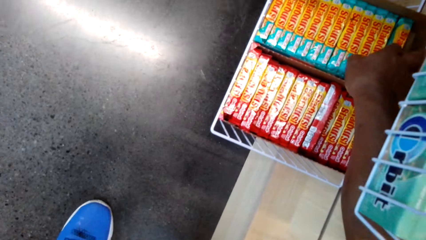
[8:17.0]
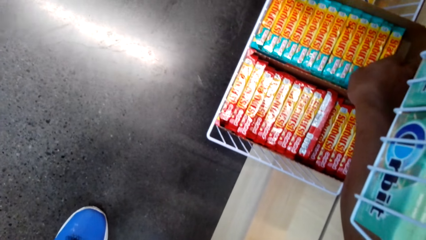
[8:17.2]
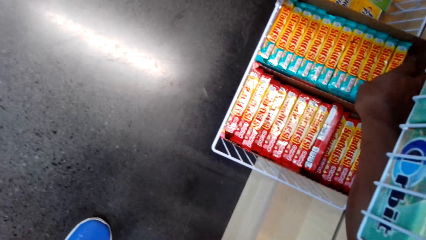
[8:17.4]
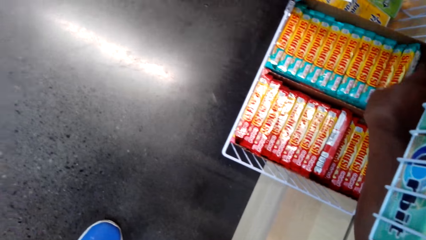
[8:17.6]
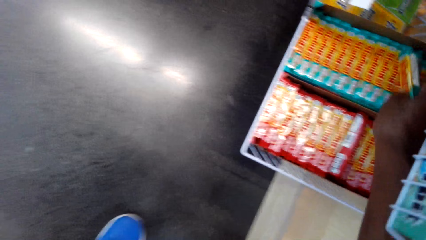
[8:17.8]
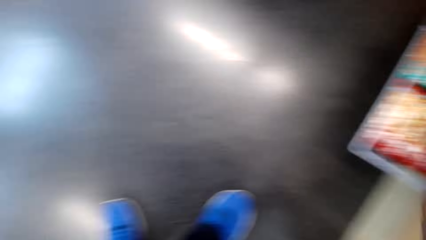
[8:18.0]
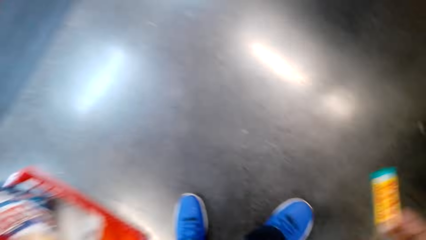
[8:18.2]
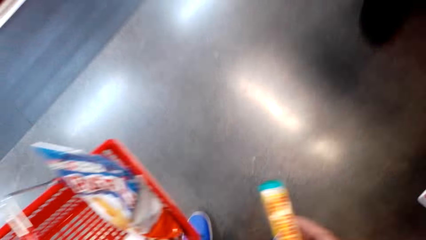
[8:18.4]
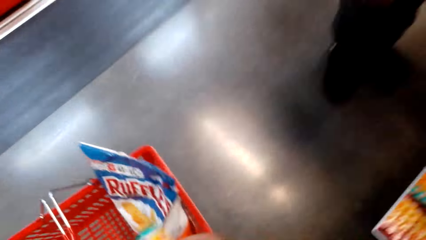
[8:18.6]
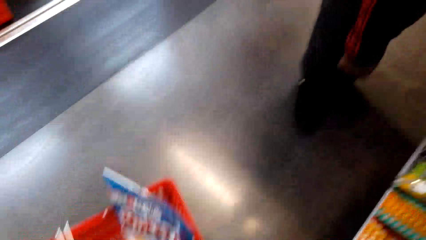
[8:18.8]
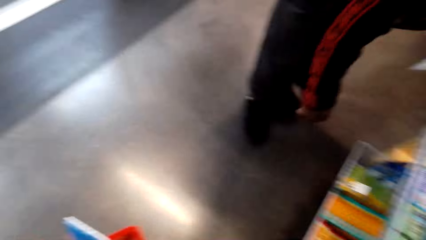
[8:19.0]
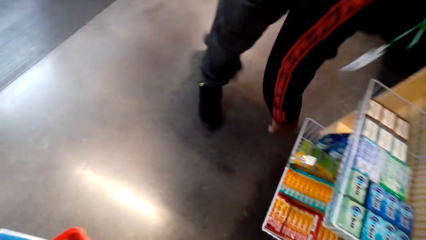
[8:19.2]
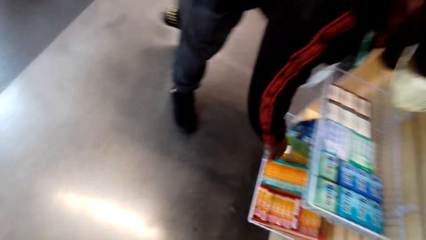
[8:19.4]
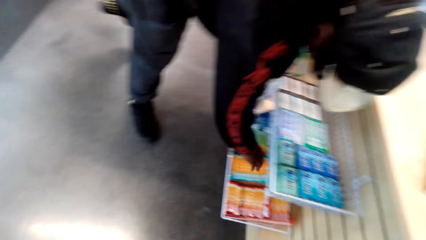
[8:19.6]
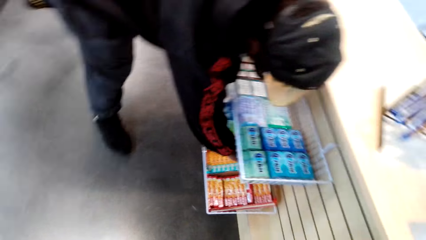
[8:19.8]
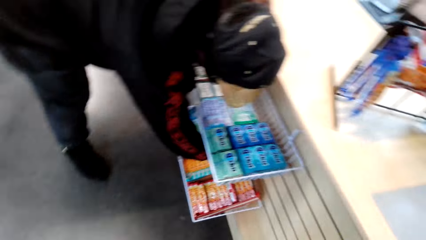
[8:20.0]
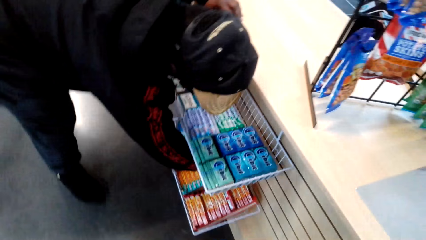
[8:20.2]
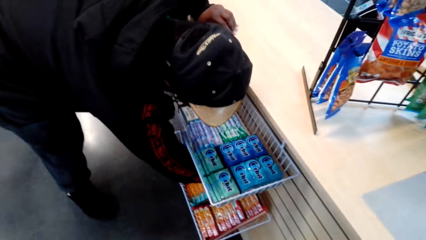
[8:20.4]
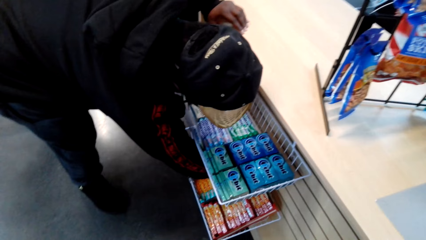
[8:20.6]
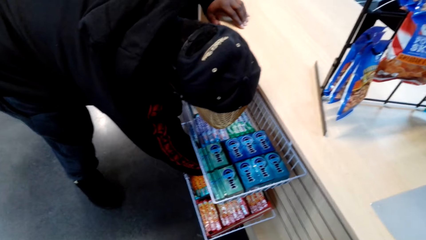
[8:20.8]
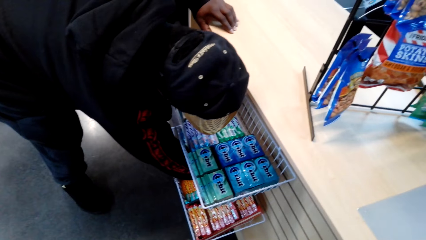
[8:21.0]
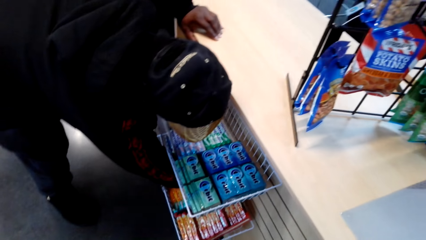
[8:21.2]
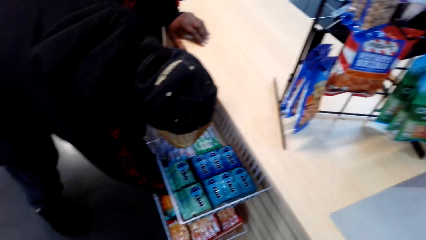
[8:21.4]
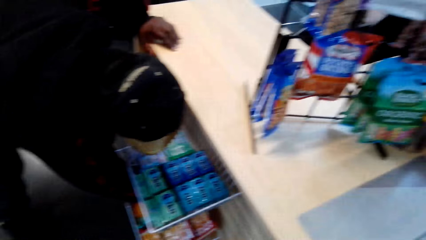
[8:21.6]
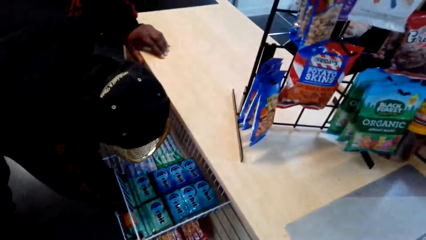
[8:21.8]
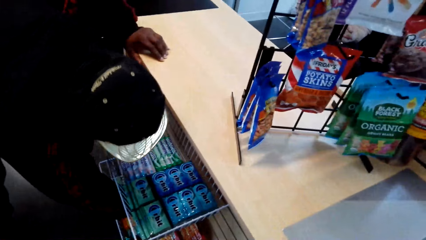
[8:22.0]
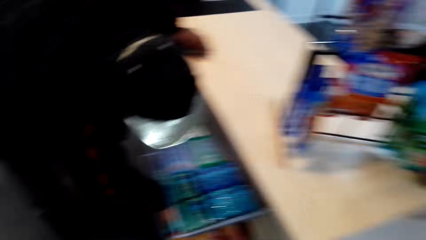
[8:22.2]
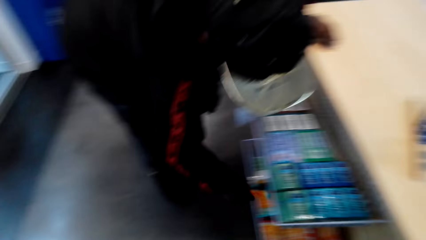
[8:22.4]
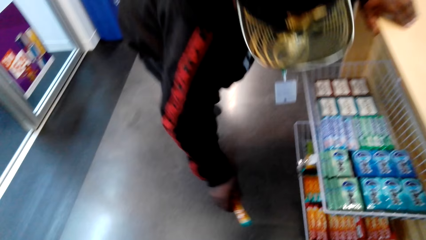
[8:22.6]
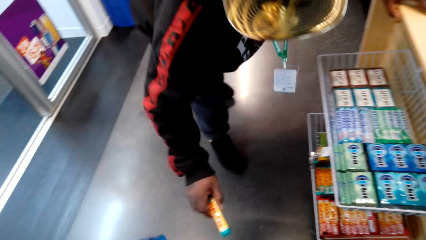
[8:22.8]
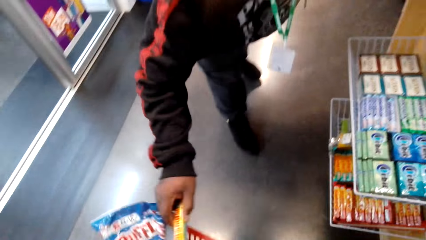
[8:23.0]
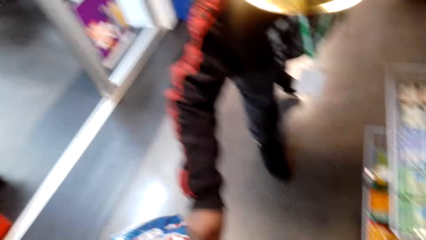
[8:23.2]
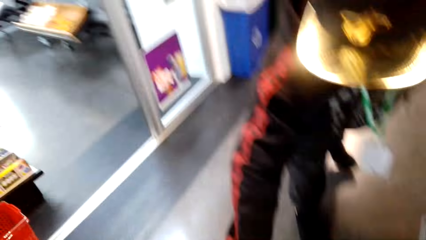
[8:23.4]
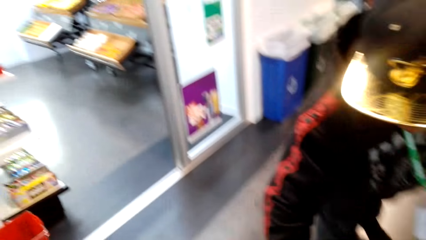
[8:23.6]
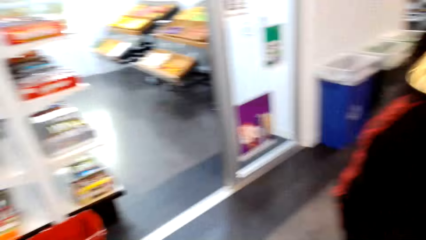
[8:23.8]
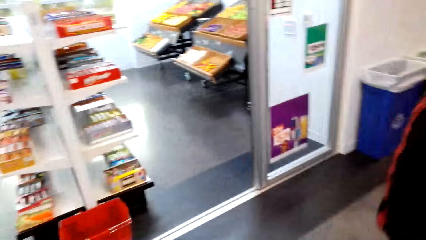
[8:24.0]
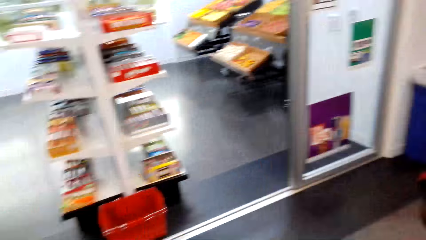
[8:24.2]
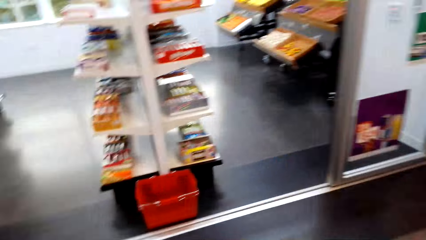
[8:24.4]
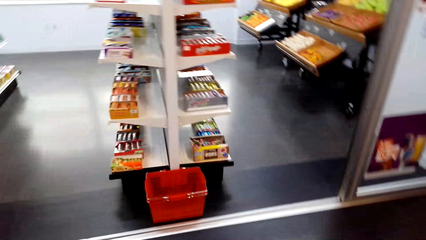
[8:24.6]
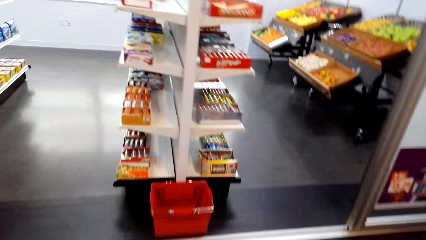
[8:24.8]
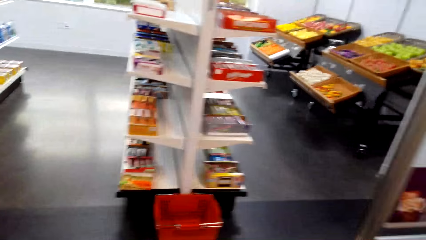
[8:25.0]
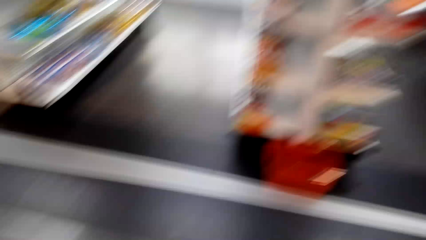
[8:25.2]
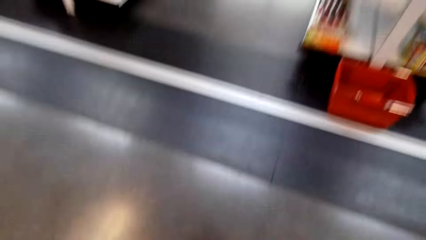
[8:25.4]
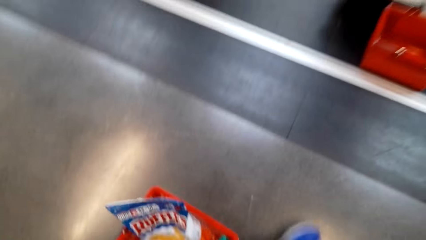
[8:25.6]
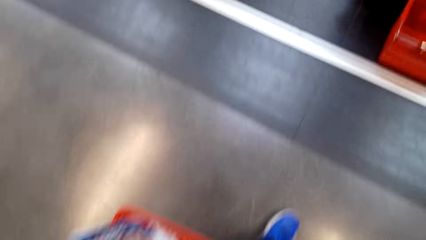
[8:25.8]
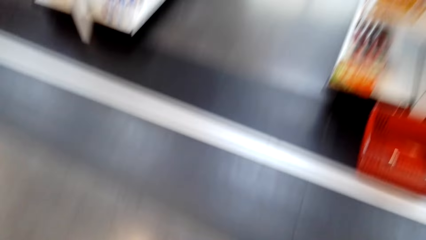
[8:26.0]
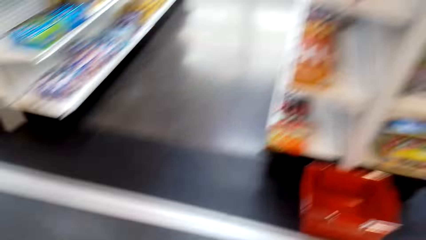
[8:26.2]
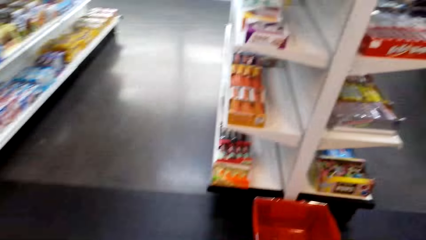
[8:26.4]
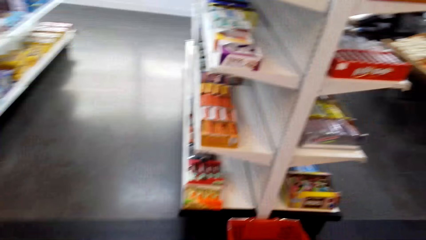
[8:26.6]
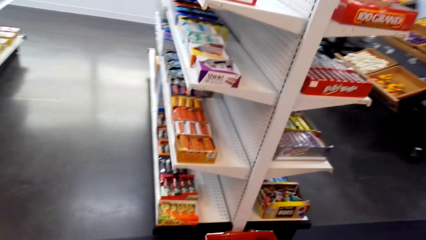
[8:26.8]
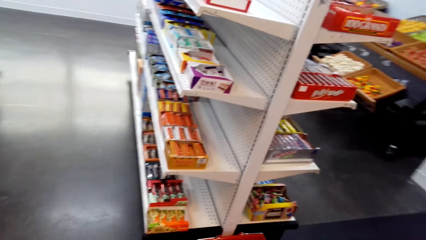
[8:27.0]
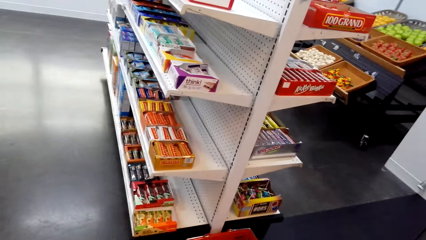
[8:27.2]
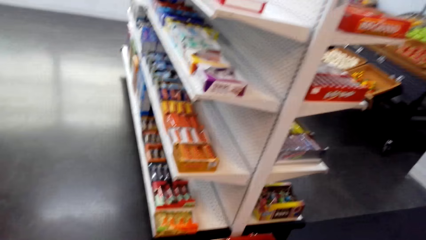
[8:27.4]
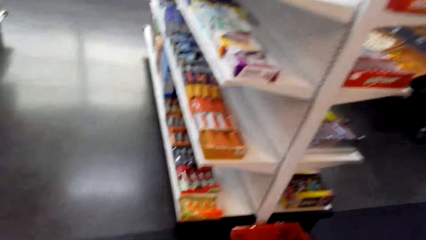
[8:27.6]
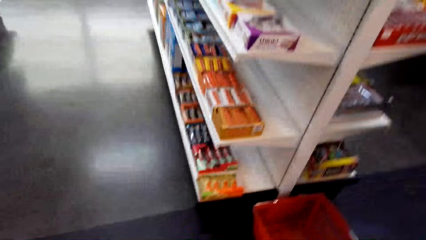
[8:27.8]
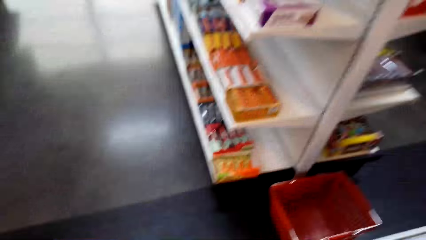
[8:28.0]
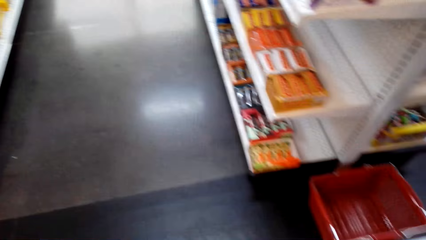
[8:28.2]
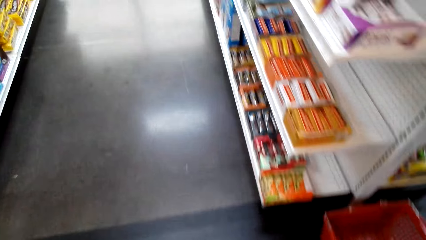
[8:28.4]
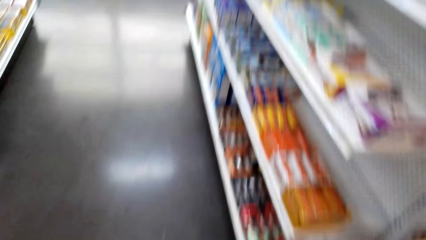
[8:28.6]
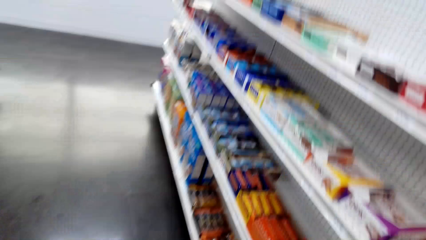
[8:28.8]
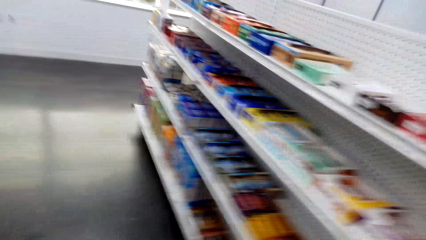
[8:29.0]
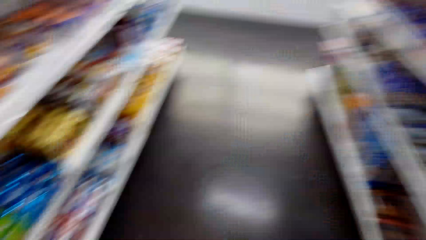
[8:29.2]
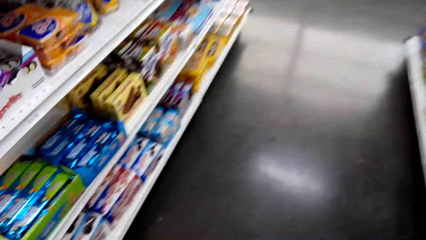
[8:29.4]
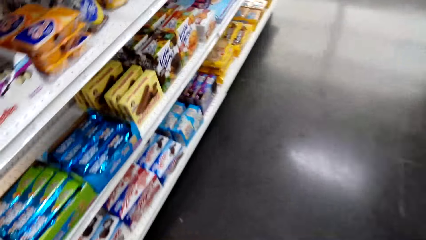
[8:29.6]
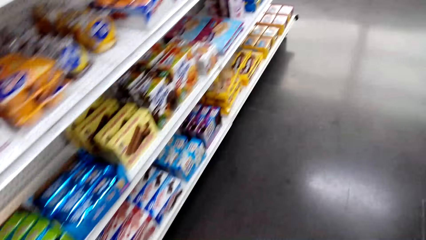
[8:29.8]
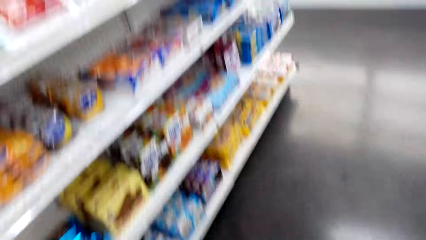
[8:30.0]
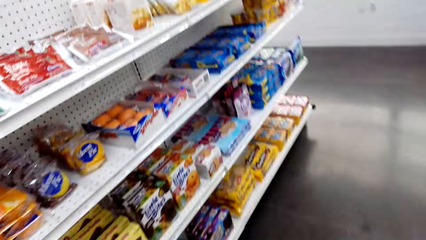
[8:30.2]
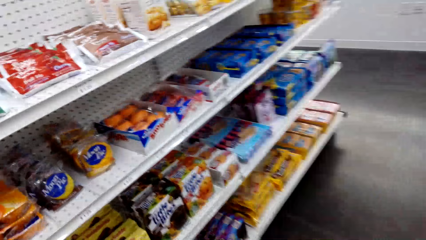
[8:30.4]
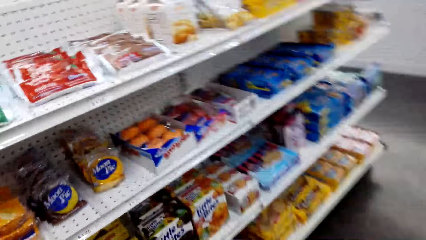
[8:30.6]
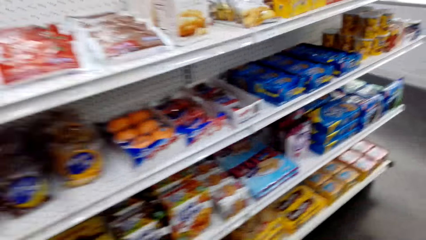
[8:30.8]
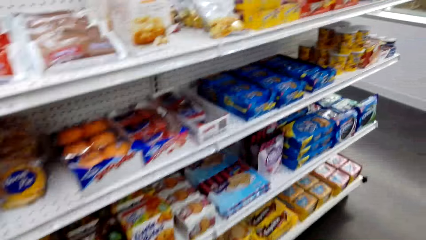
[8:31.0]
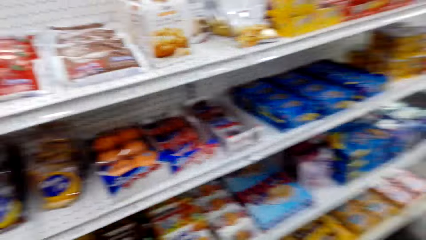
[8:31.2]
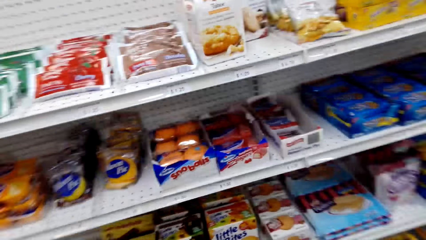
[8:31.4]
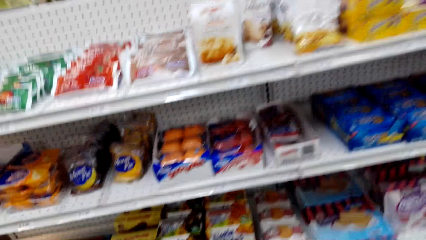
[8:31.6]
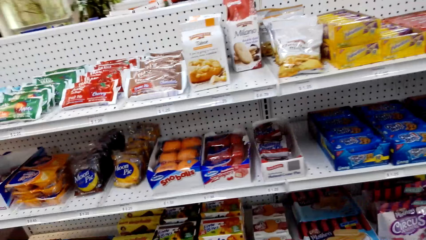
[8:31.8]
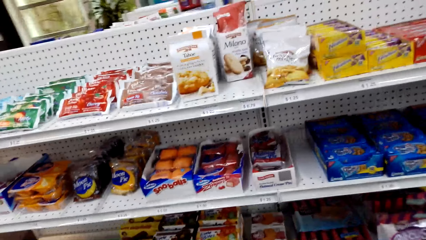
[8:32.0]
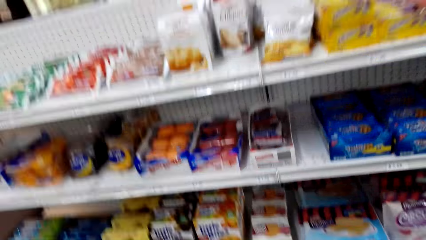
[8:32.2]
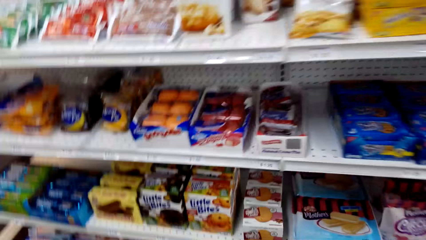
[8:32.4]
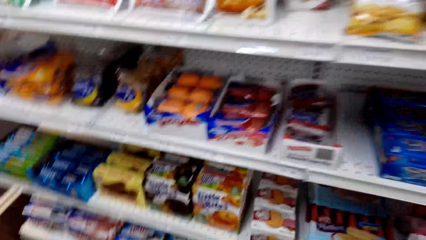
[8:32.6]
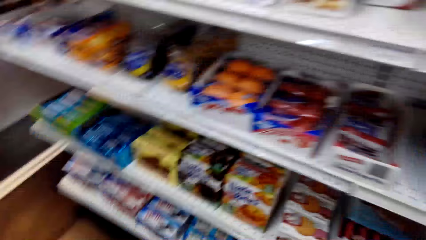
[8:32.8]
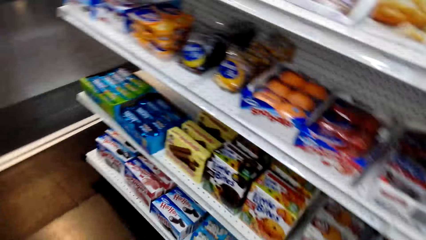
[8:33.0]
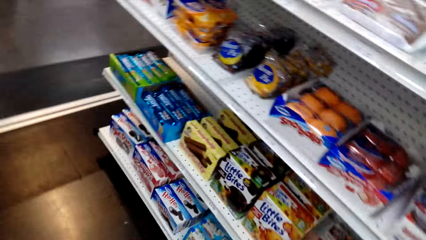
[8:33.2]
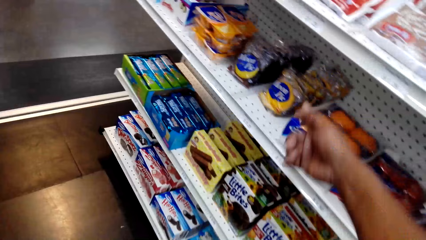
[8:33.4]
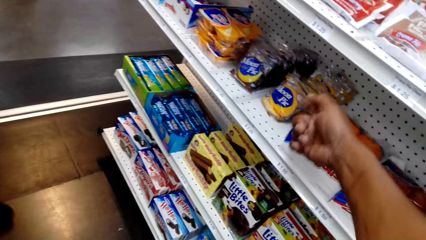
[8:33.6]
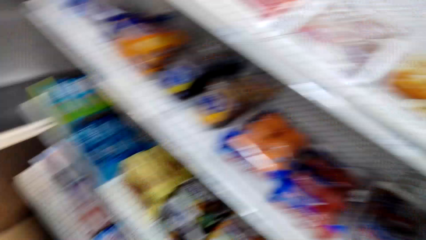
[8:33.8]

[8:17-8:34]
The camera wearer puts the packet in the basket. A man bends down. The man picks up a biscuit. The man drops the biscuit in the basket. The camera wearer looks around and walks around. The man walks around. The camera wearer stares at the shelf.
